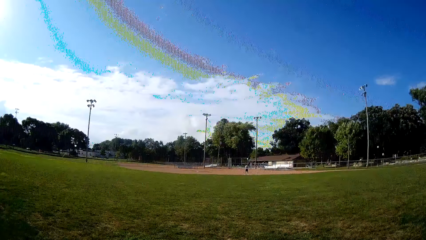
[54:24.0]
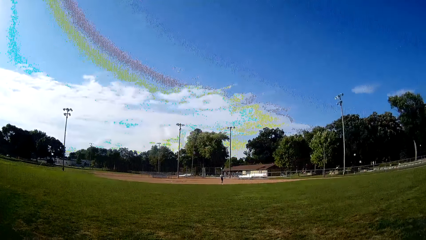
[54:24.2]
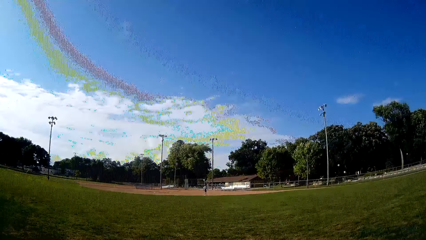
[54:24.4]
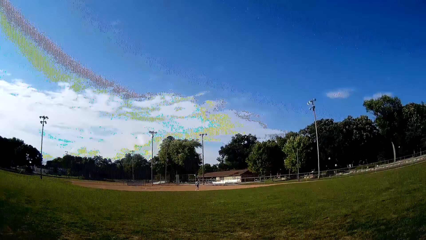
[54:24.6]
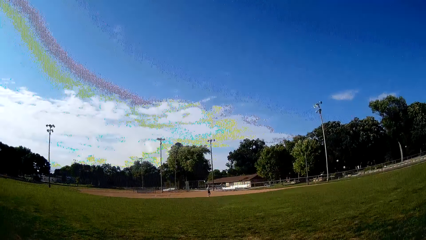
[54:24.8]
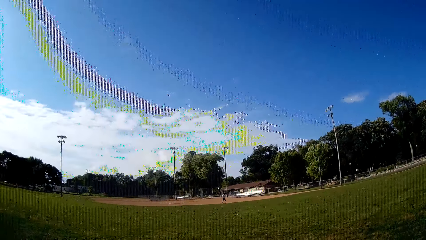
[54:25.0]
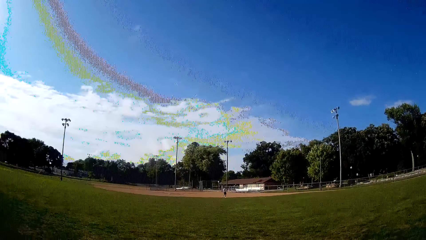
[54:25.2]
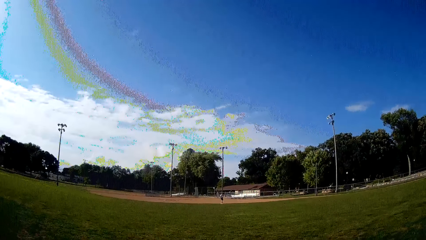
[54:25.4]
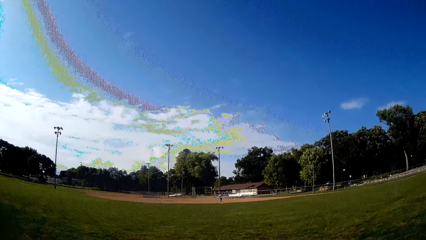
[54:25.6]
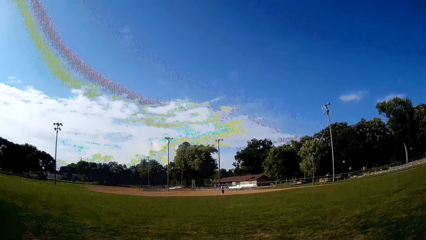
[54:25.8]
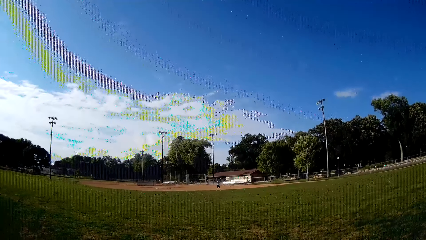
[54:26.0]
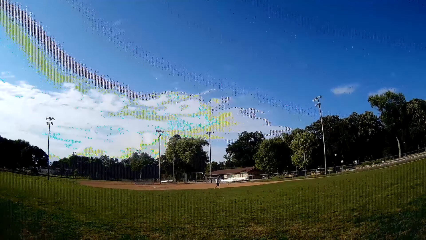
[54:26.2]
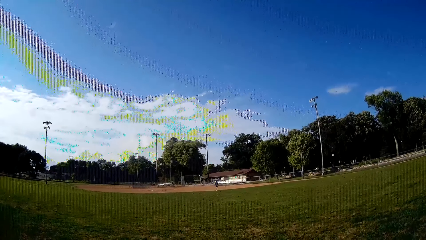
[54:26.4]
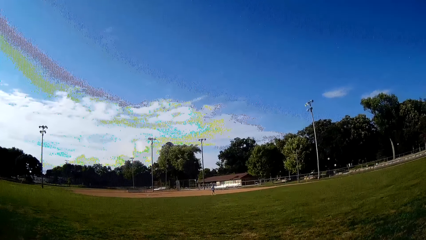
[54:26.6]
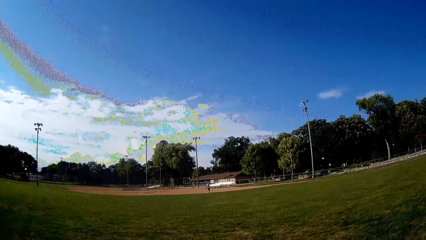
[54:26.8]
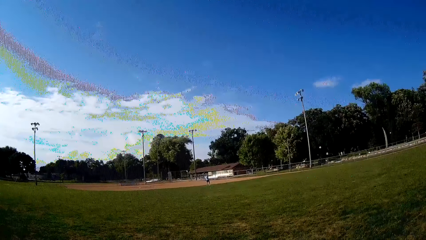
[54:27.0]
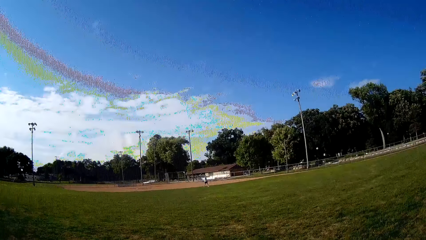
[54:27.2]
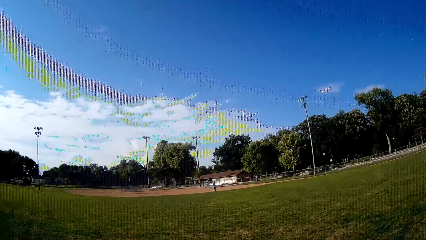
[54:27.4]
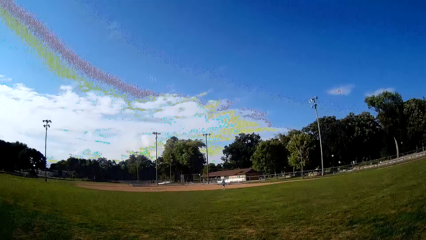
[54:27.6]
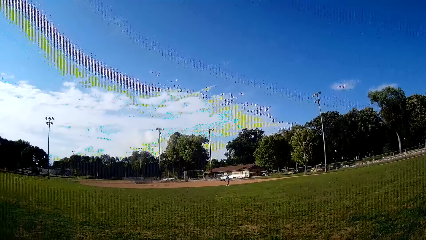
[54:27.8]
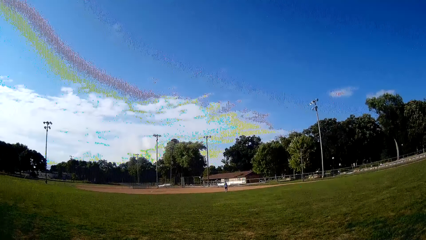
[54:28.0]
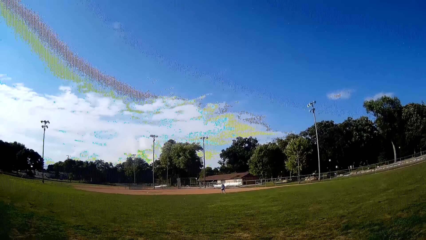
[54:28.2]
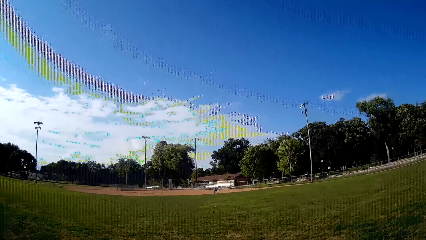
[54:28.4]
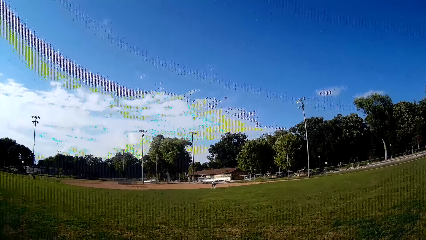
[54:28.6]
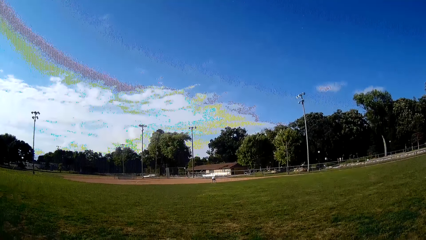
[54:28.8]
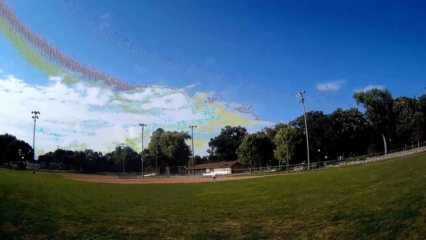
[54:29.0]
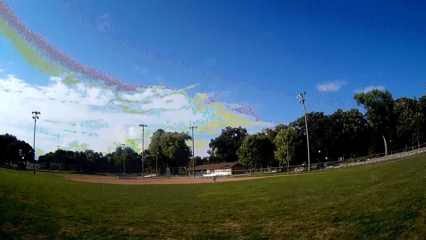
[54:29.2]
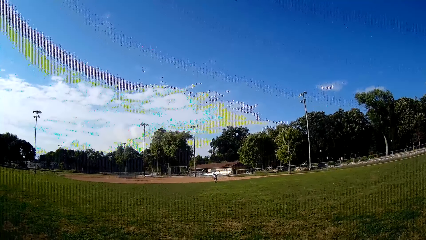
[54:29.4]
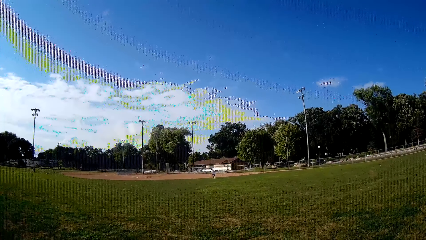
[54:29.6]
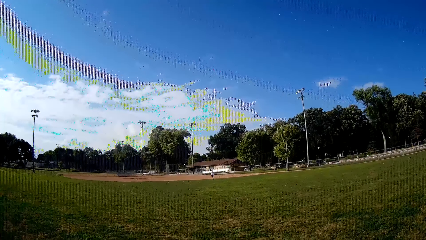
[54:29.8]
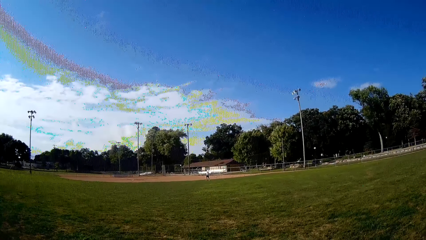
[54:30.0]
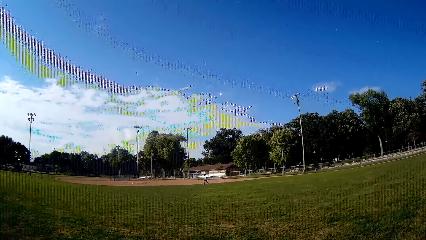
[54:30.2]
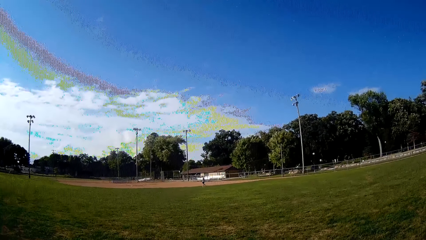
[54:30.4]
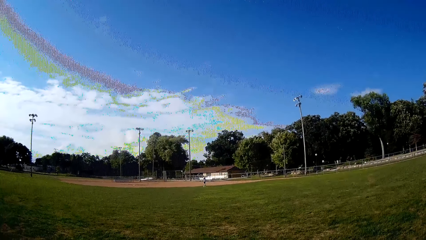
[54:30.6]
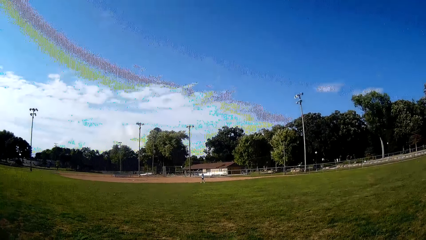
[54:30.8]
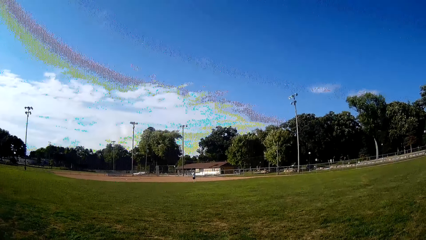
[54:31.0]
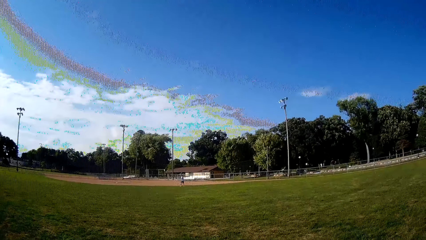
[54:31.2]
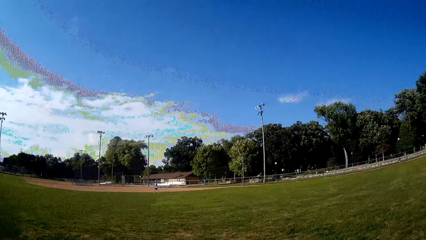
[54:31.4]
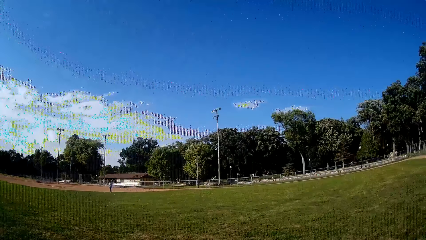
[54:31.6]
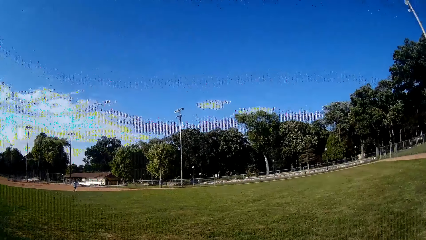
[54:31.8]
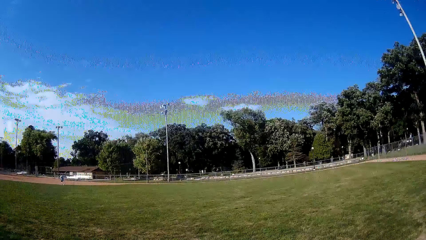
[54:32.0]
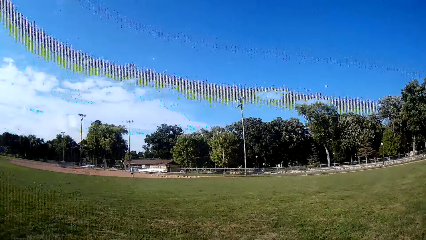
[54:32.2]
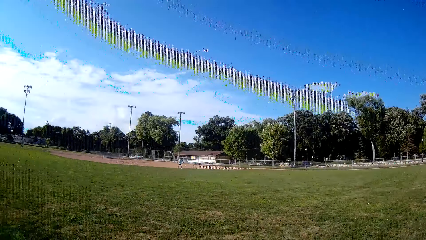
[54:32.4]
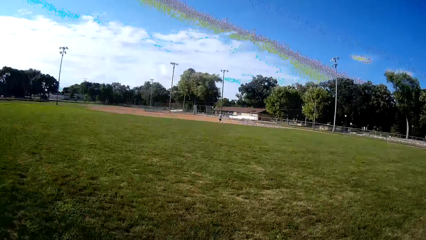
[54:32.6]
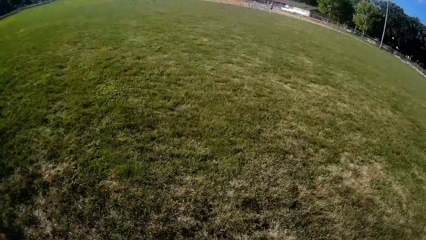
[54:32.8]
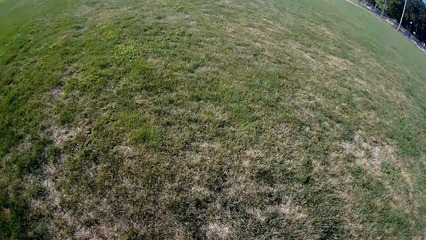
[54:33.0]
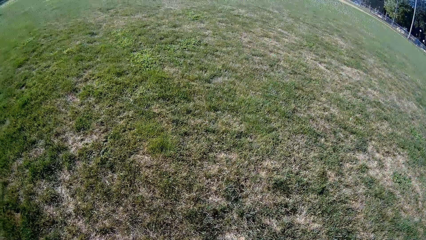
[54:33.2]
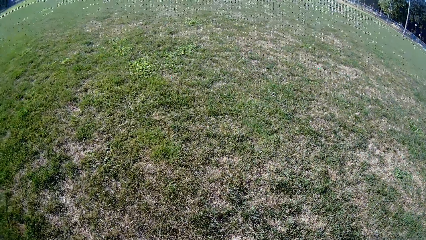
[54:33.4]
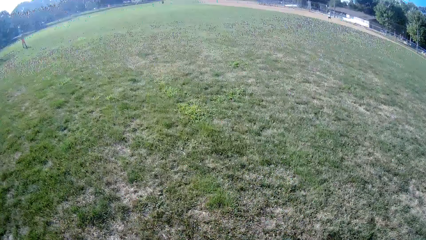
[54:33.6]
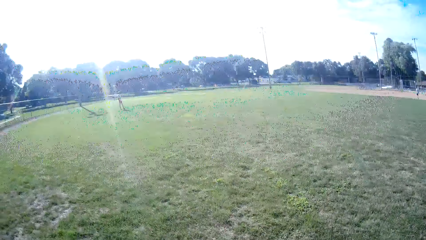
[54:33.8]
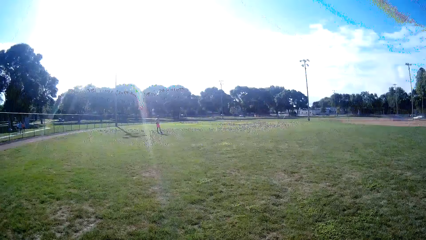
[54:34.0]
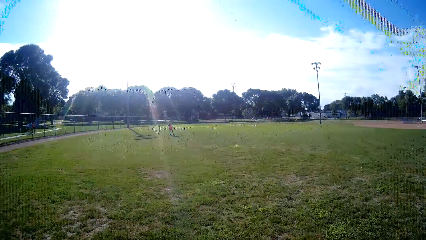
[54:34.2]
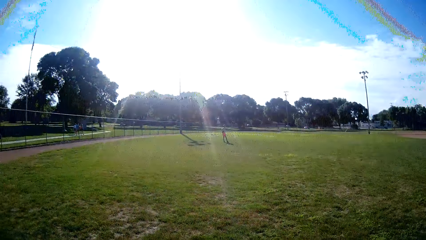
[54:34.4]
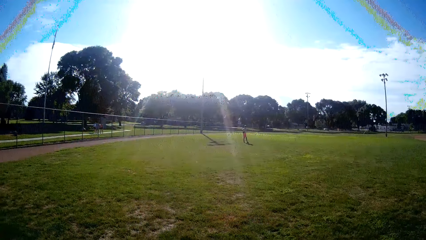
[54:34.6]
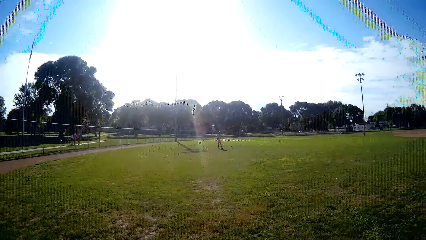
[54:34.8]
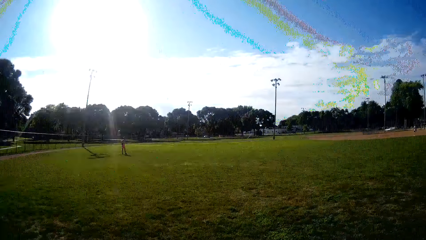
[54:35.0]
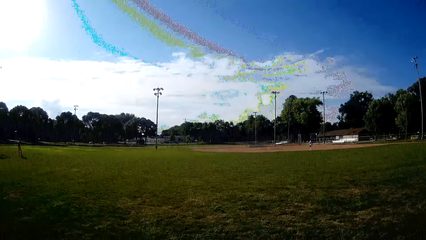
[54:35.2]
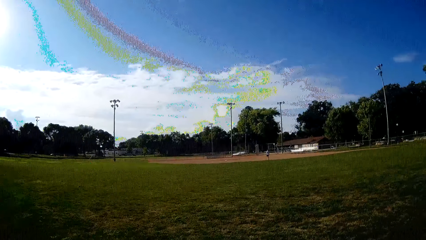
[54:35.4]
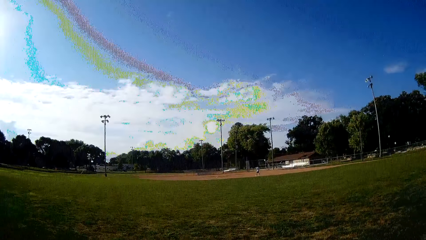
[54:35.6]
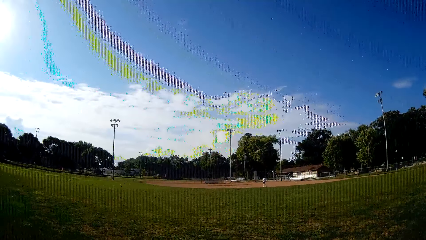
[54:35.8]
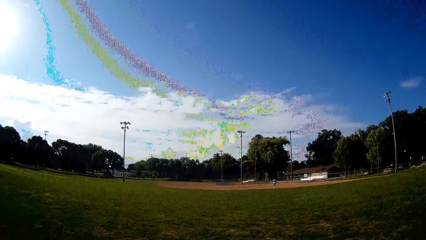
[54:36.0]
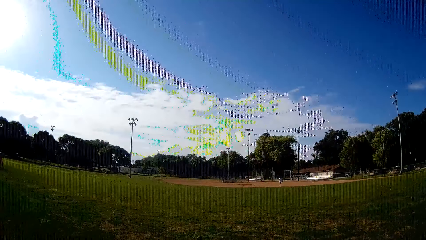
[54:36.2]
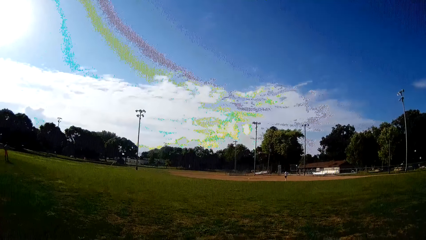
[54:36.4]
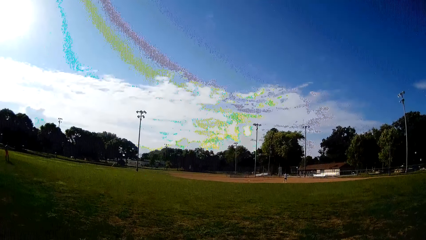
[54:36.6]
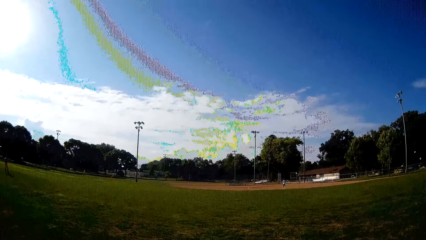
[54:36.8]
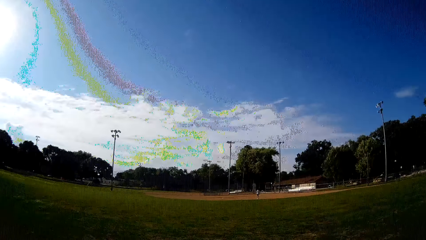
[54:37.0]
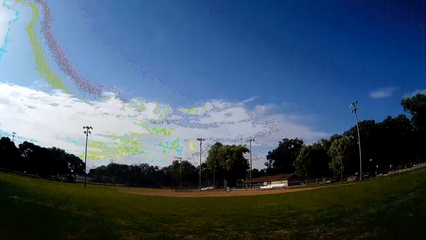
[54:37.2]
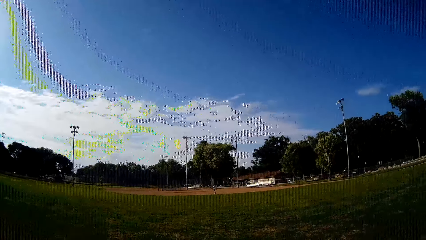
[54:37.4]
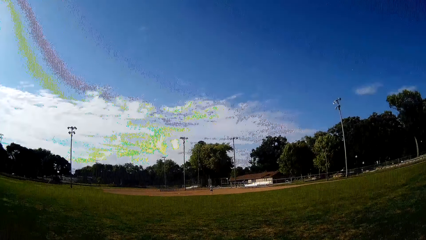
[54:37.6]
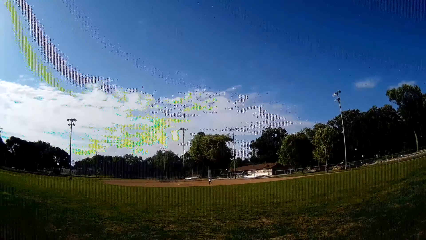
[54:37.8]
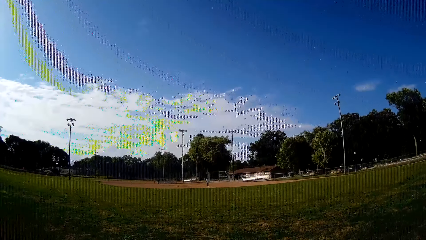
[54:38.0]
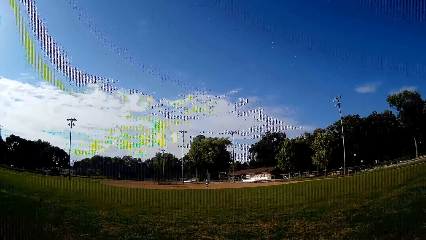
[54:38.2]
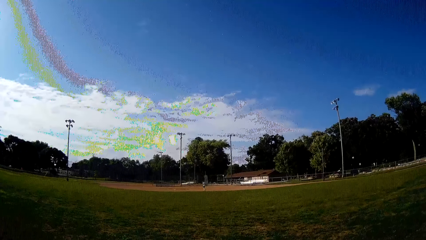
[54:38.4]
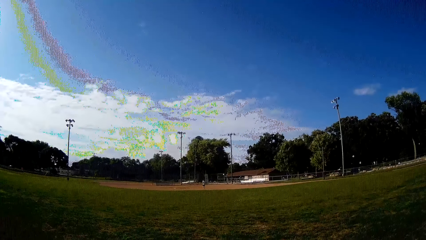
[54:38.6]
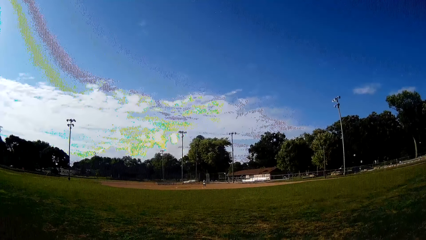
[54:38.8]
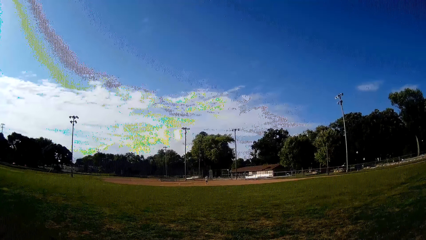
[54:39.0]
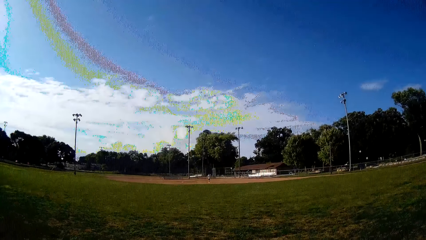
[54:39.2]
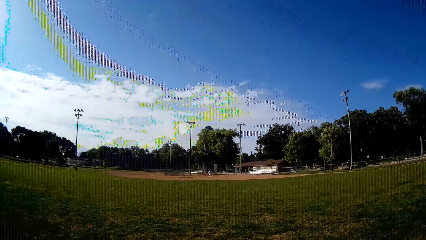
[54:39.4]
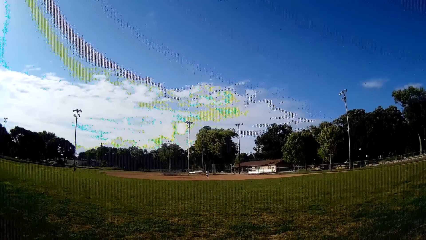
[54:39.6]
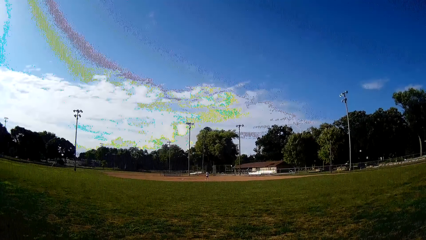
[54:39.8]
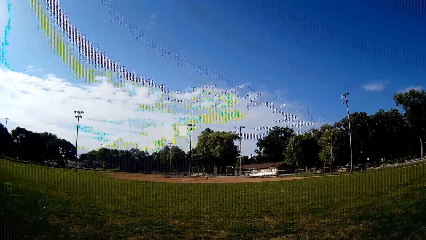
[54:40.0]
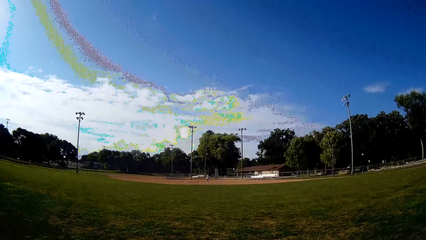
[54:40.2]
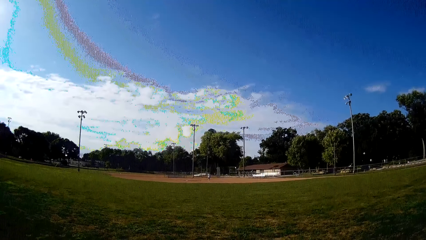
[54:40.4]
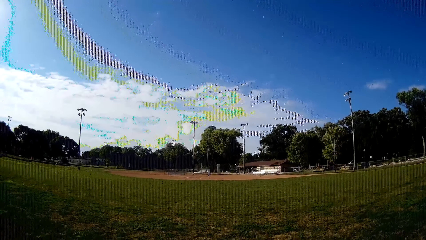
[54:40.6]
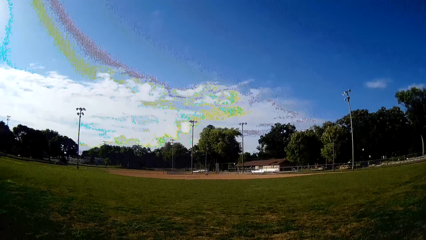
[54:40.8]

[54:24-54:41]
The man picks up a ball from the ground and walks back to his position.
